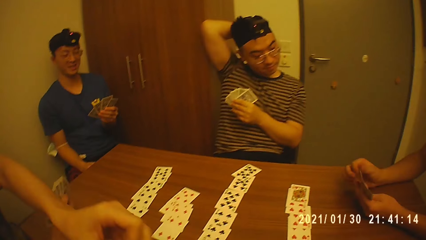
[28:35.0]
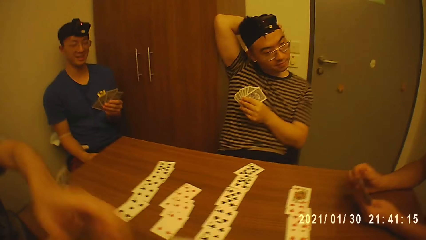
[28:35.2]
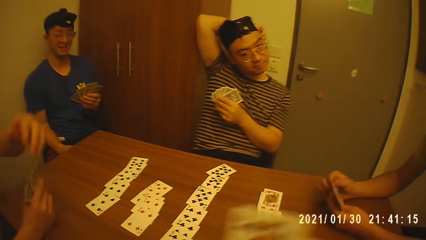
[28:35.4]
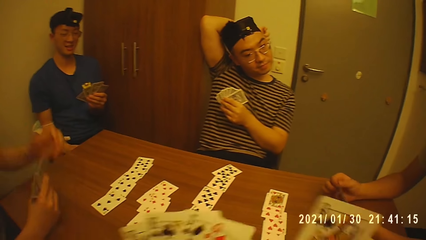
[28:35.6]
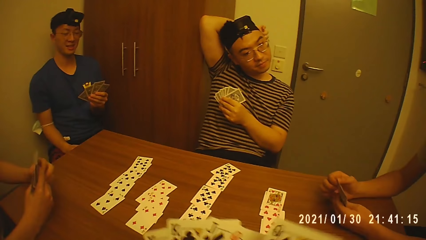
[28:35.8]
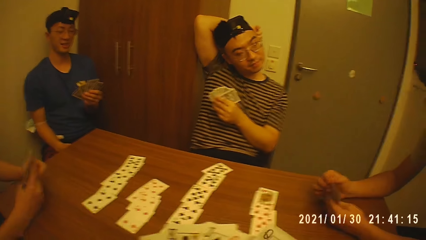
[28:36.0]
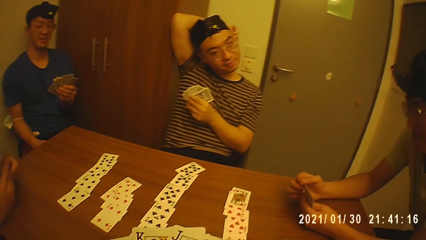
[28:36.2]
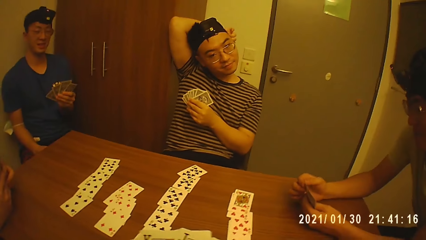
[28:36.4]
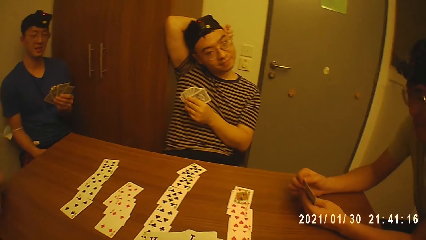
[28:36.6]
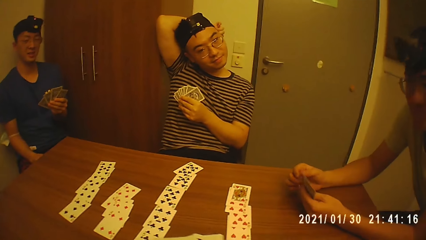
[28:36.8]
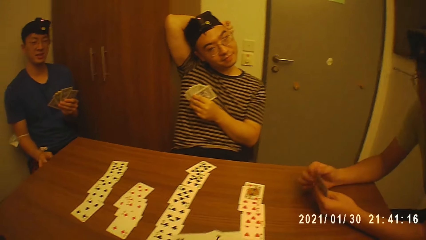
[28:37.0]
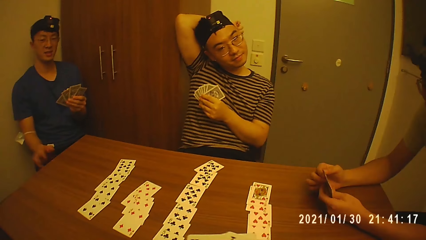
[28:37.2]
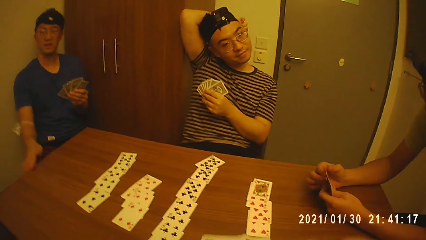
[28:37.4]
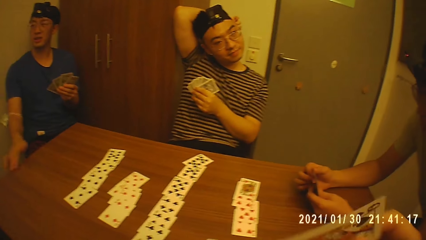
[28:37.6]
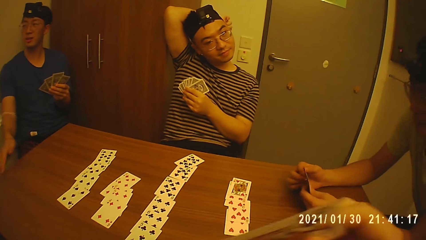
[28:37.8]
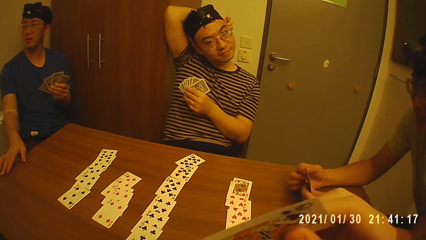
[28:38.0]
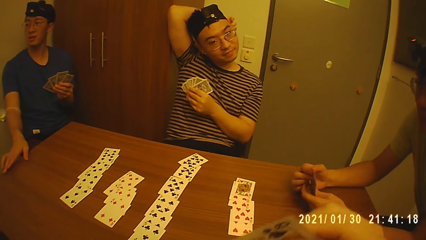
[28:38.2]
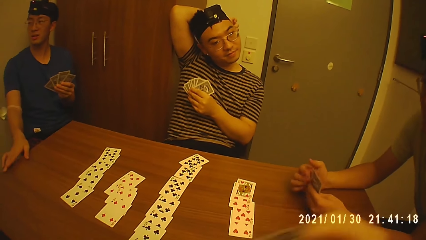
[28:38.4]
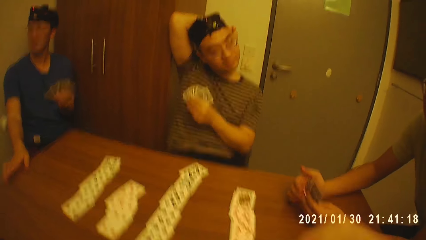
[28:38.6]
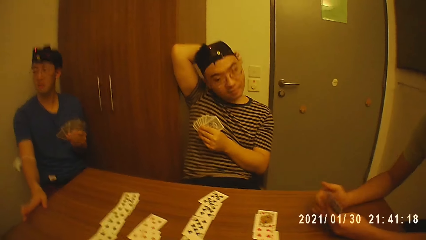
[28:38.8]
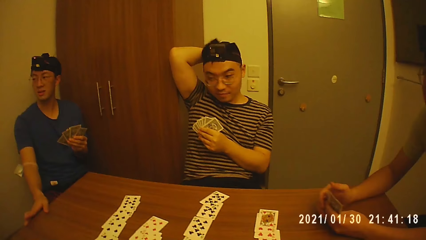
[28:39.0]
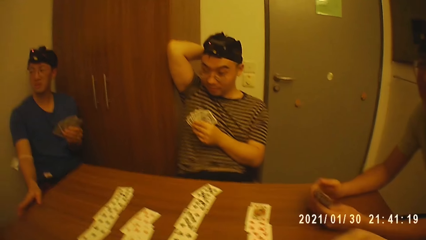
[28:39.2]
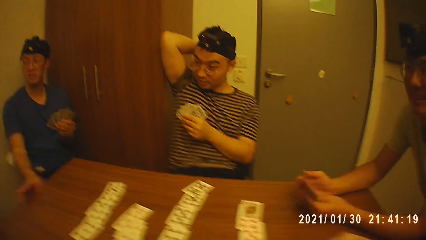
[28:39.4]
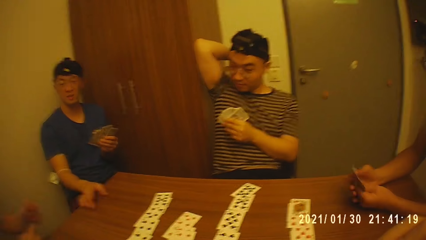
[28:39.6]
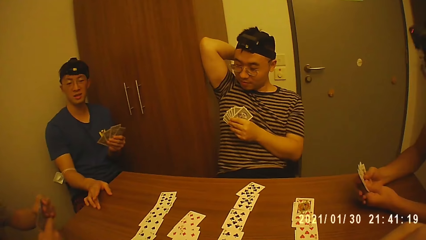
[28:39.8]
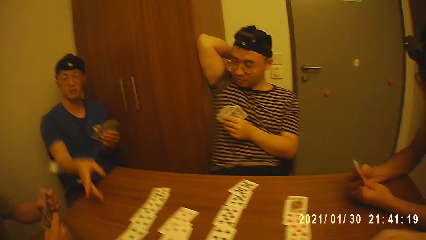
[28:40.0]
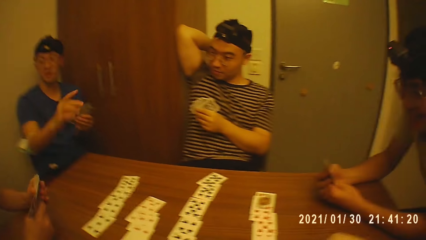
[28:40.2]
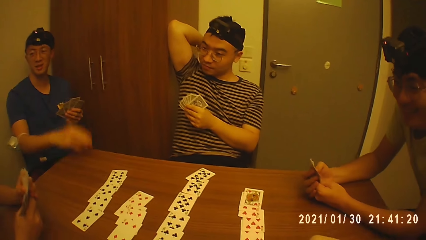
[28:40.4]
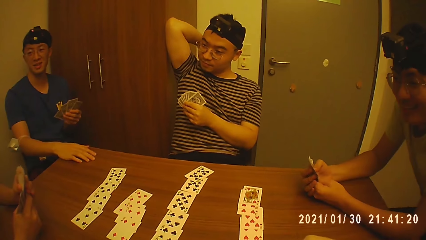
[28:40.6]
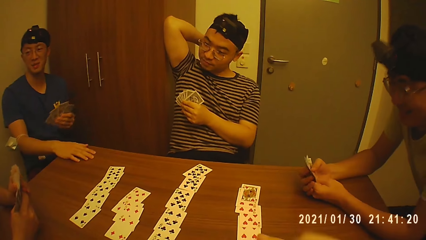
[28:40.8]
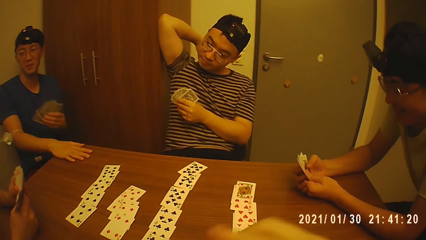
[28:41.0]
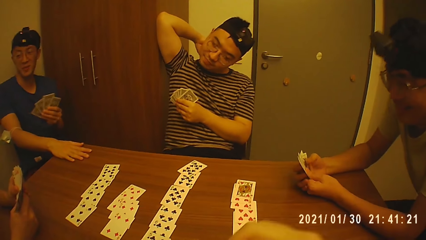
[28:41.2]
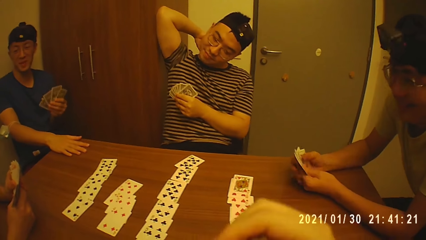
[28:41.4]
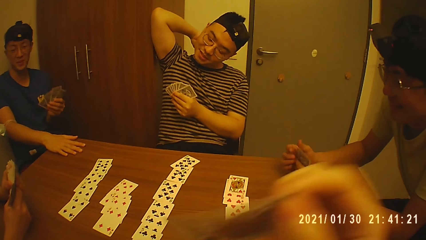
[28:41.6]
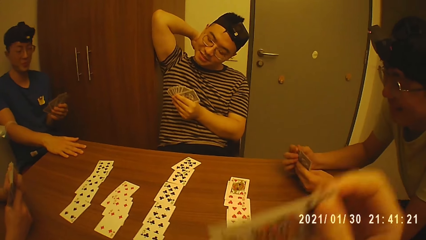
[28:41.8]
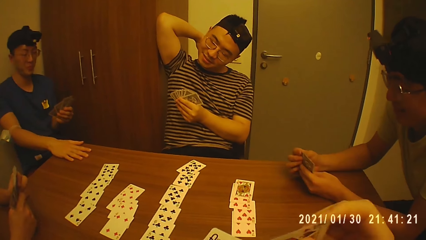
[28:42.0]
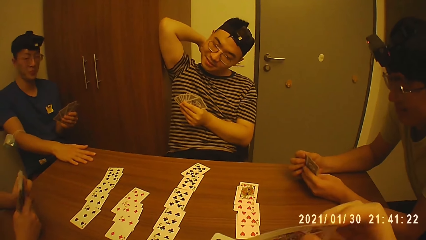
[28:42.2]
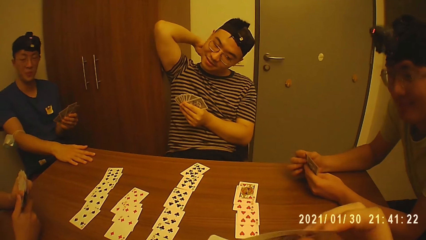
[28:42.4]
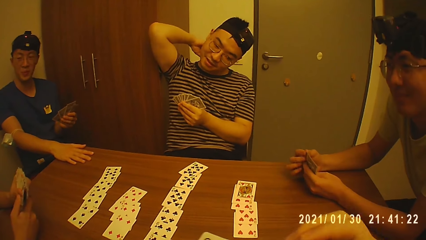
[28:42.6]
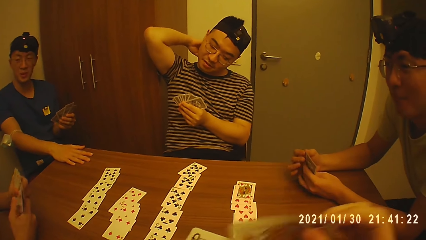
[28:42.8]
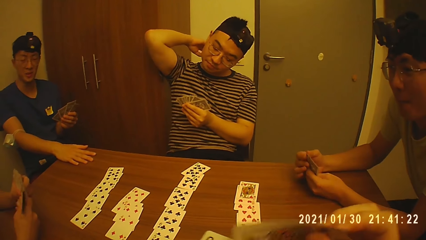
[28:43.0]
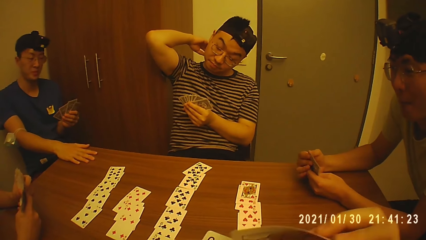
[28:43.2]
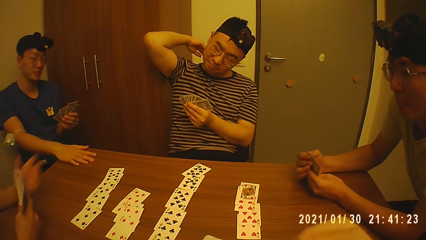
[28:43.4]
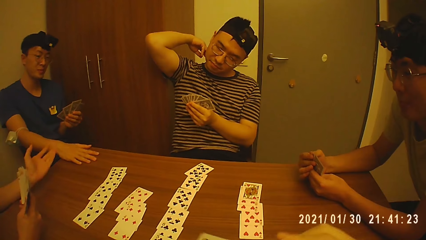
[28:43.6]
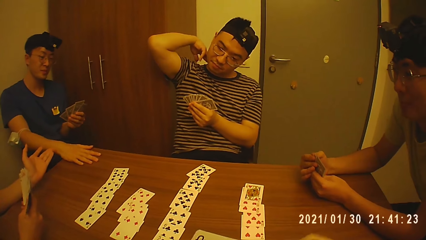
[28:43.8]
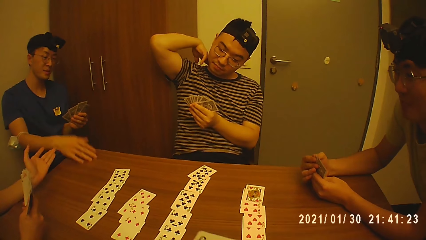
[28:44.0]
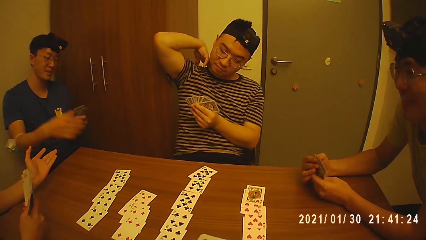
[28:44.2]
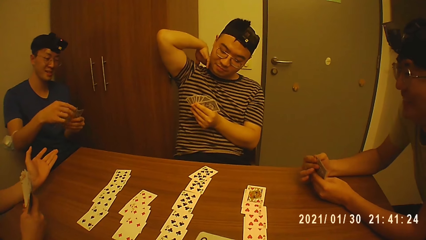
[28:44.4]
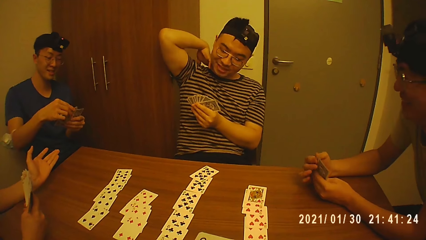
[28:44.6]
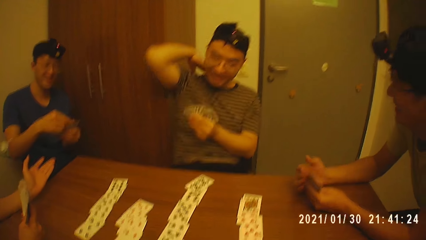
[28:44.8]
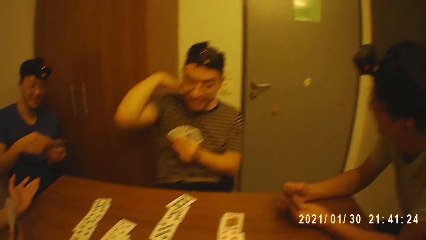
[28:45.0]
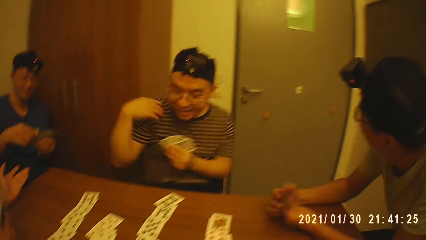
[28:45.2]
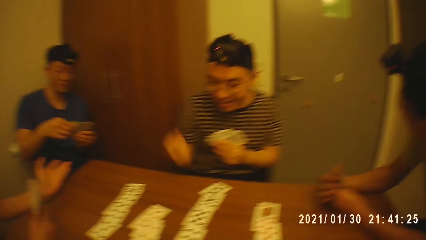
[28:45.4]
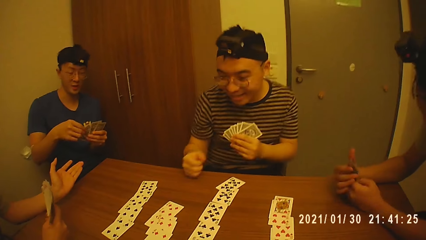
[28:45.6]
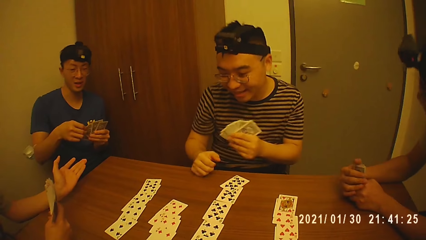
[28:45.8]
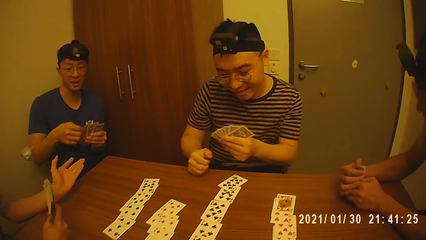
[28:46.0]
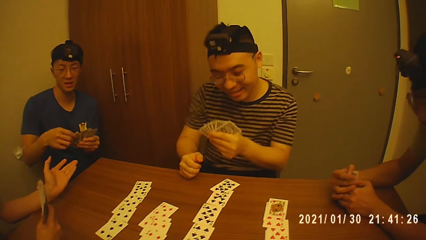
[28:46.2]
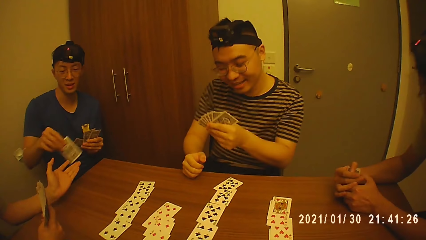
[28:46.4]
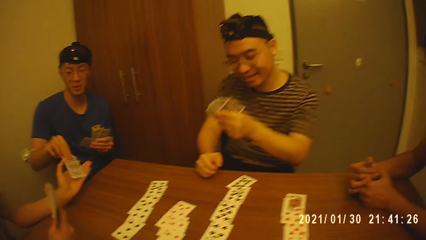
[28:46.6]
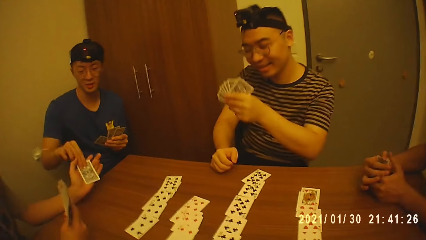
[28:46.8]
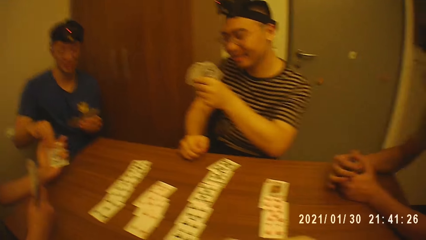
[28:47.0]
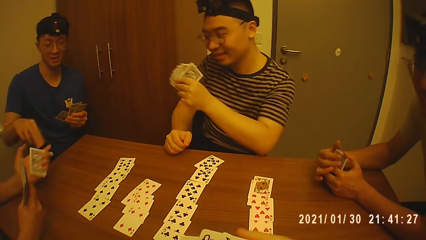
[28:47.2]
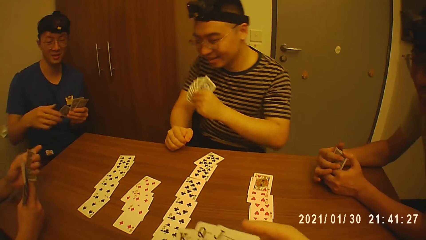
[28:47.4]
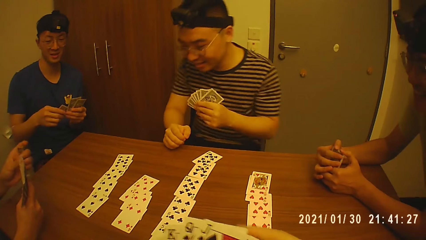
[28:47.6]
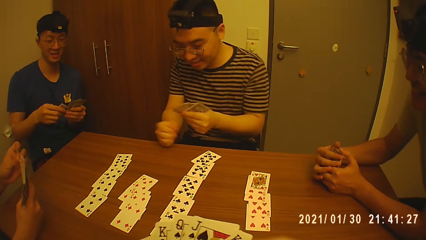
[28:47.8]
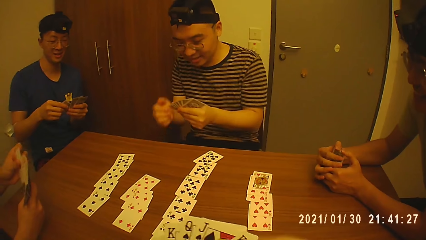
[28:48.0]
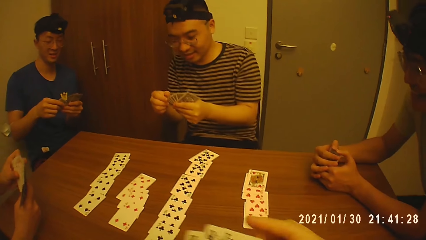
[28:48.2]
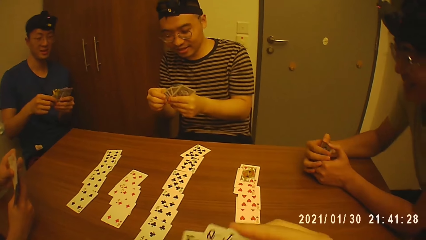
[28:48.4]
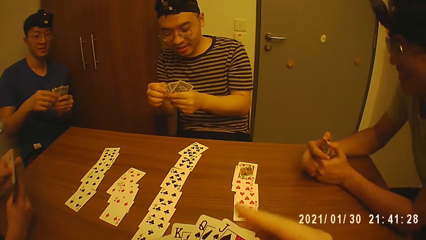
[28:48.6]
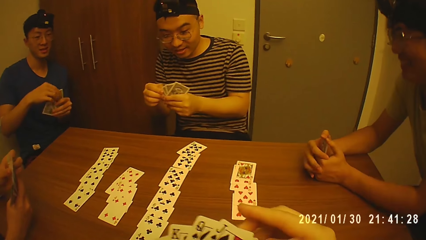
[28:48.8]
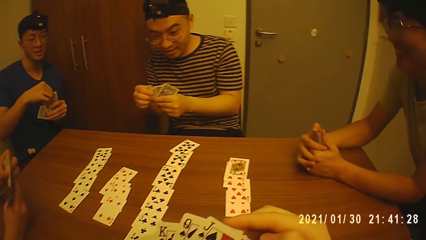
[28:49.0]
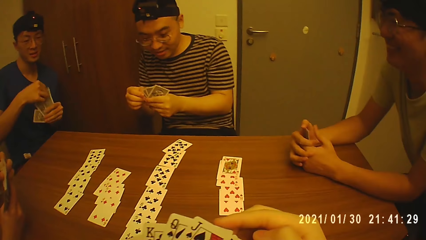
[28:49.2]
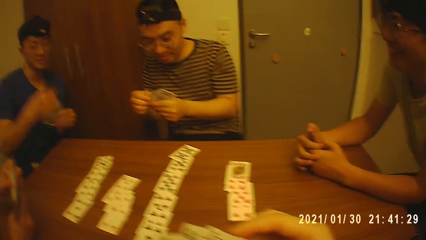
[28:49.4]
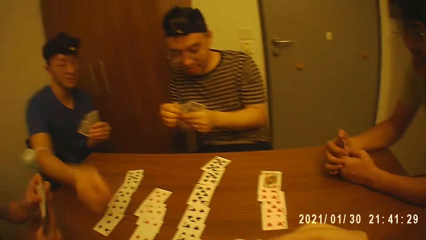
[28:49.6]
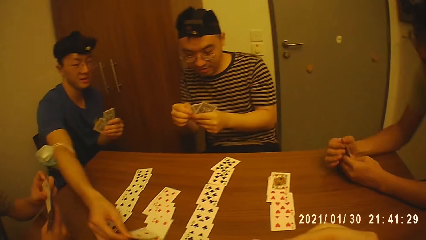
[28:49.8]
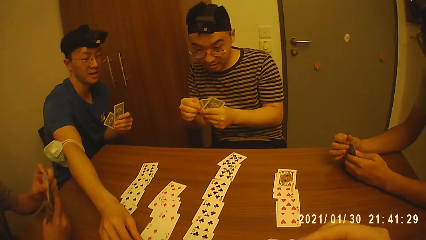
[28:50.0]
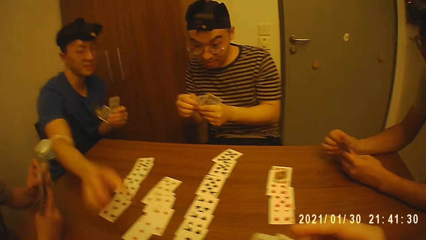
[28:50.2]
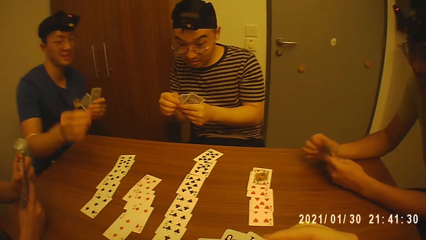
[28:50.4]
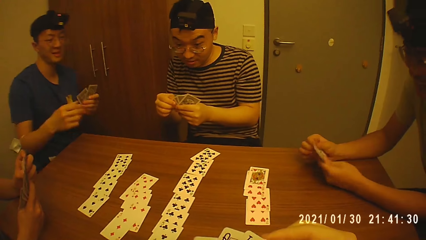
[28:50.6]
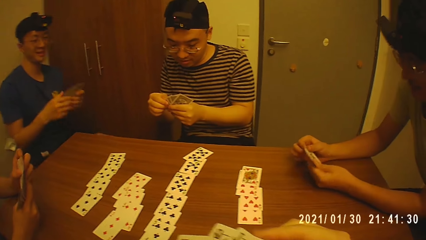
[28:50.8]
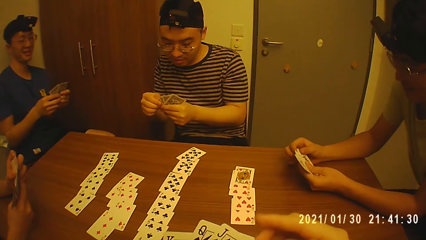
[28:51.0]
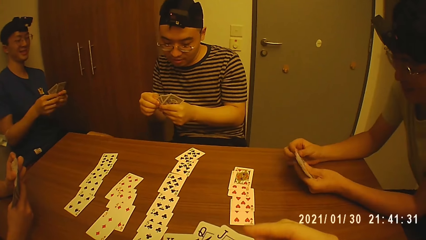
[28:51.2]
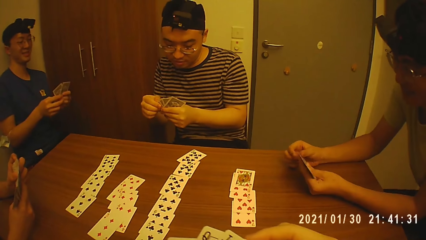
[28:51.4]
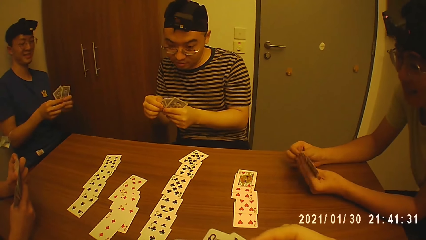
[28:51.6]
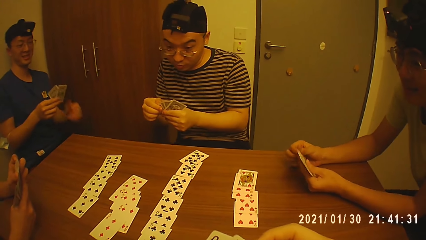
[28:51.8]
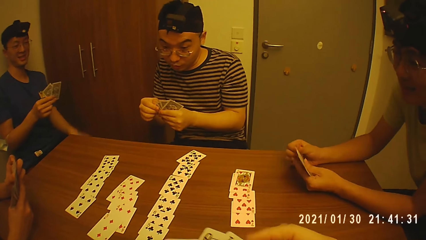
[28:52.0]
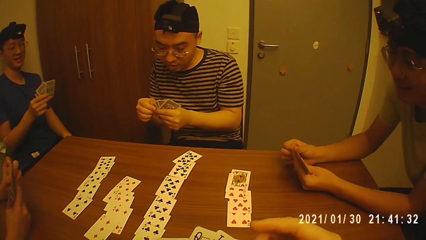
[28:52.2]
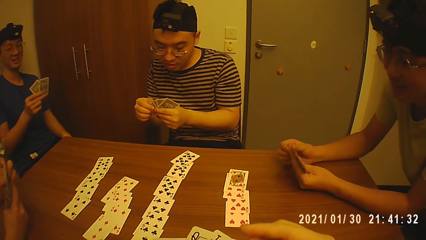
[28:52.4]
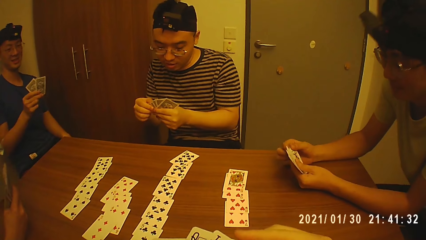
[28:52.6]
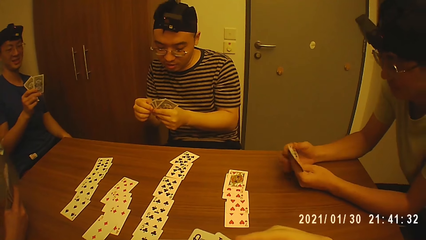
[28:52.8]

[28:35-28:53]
A man passes a card to the camera wearer. Another man puts a hand on his head. The camera wearer holds cards with hands. A third man taps the table with his right hand. The first man interacts with the camera wearer, the third man, a fourth man and the second man in the room. The third man moves a hand and puts a hand on a table. The second man touches his back. The first man stretches a hand. The second man puts a hand on the table. The third man passes a card to the first man. The first man takes a card from the third man. The third man plays a card on the table.
